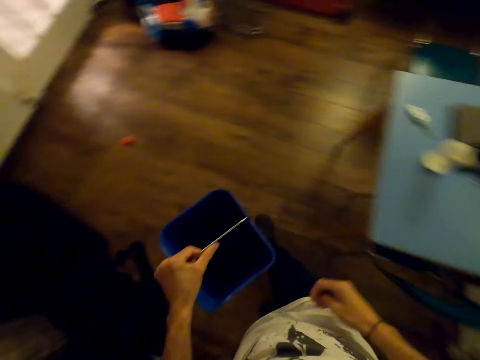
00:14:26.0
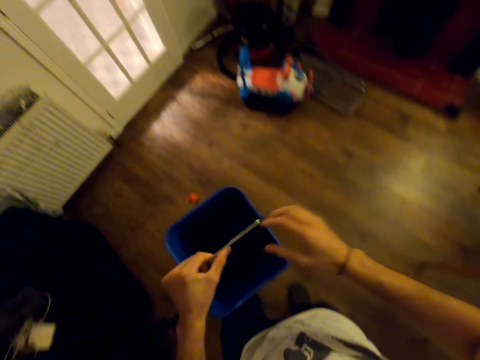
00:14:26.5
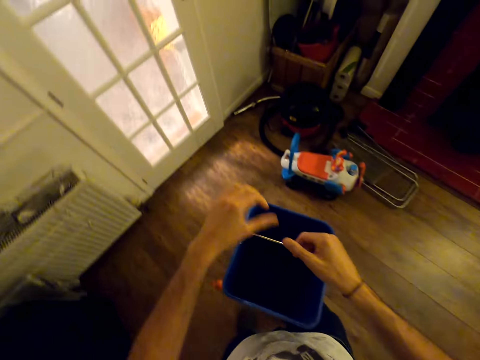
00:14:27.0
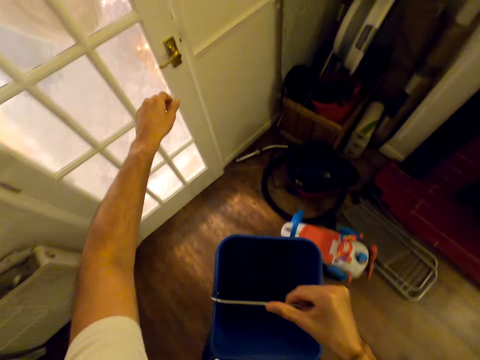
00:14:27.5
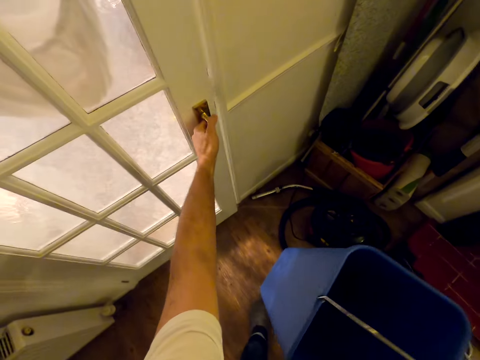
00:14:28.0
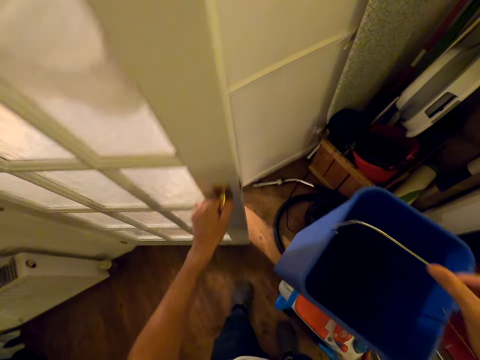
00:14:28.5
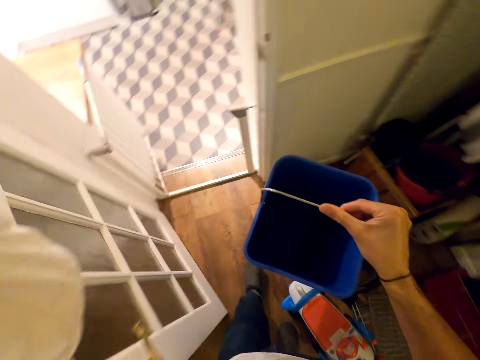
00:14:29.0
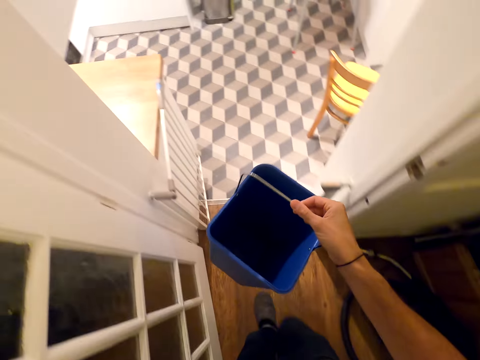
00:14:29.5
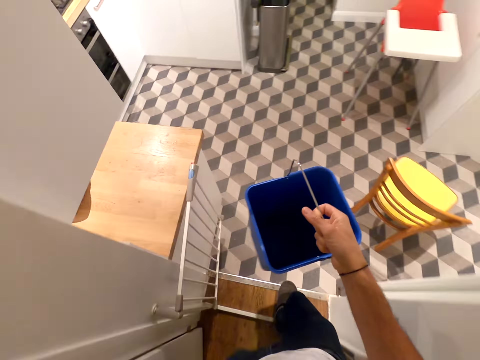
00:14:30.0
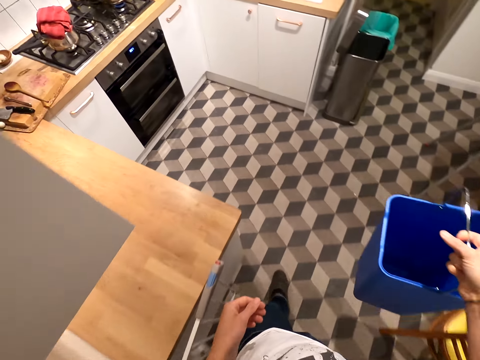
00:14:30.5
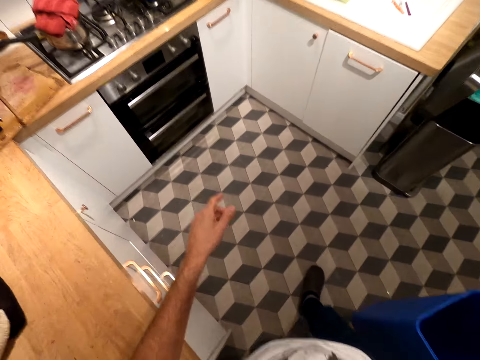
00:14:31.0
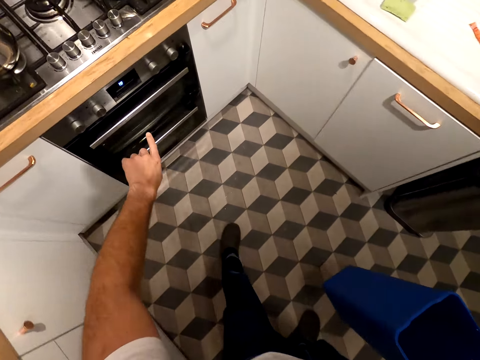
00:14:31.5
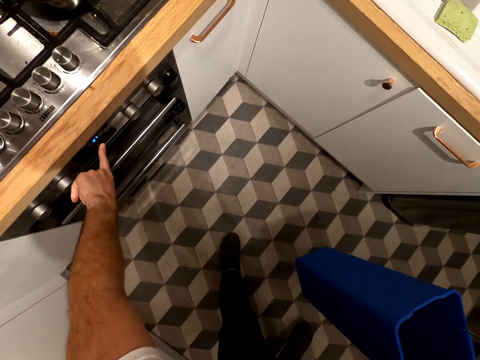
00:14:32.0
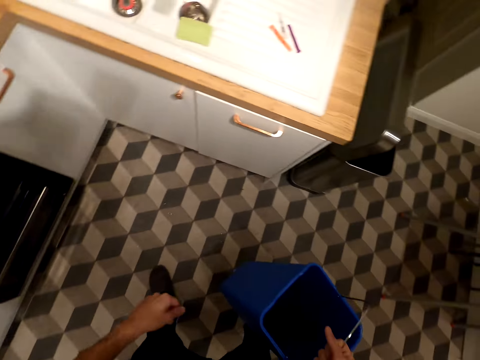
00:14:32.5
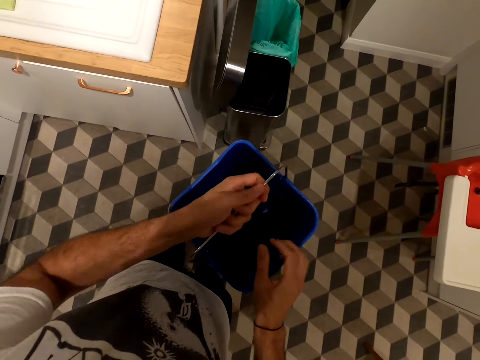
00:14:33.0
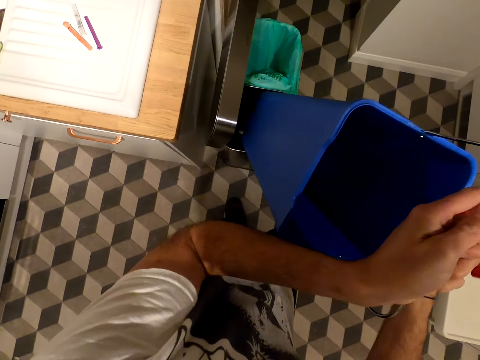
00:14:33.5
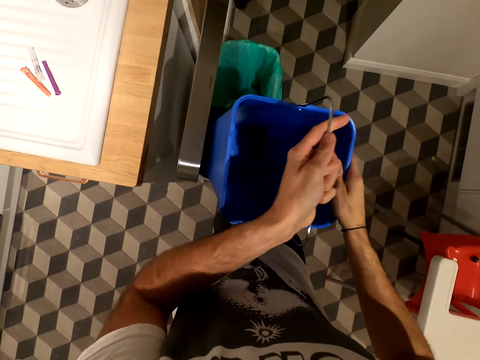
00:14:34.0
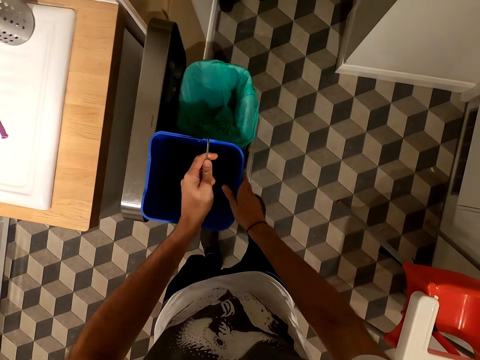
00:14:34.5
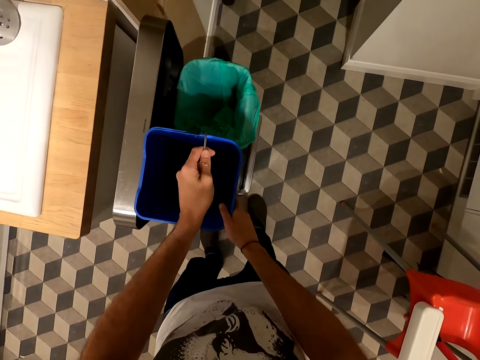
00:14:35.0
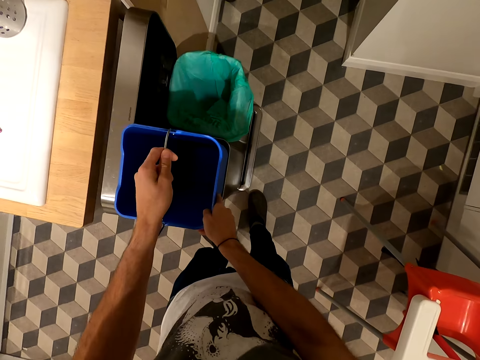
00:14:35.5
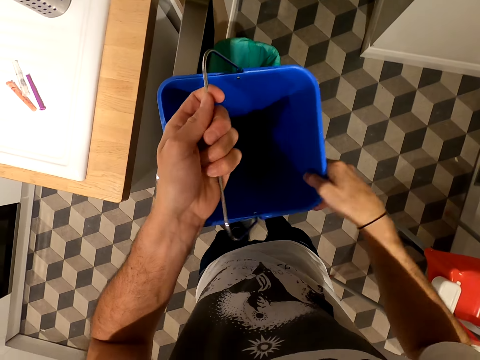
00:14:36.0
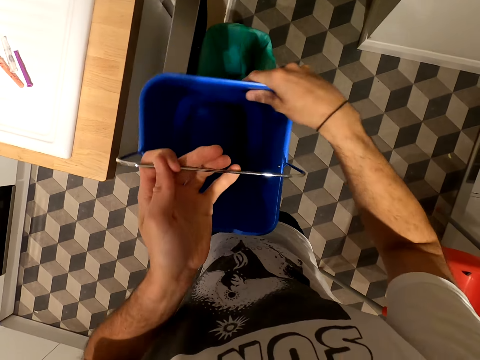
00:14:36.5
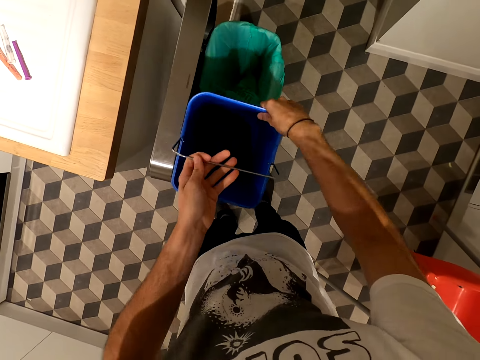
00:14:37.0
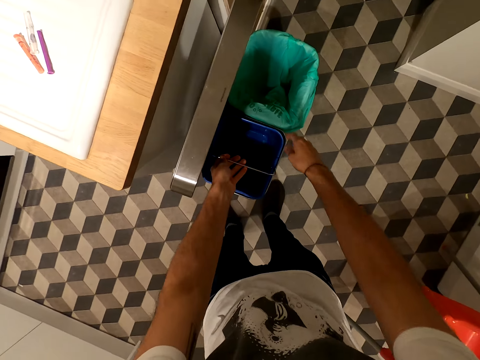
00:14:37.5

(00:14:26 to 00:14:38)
The camera wearer walks. They open the door. They walk. They touch the temperature bar. They walk. They put the bin container in the dustbin. They touch the dustbin.

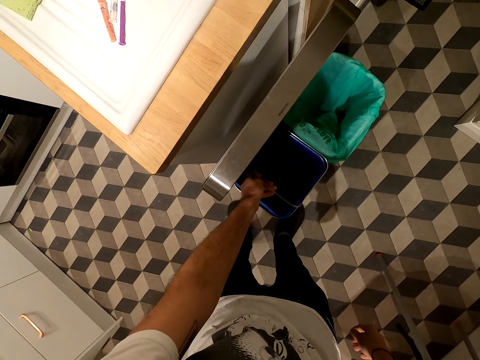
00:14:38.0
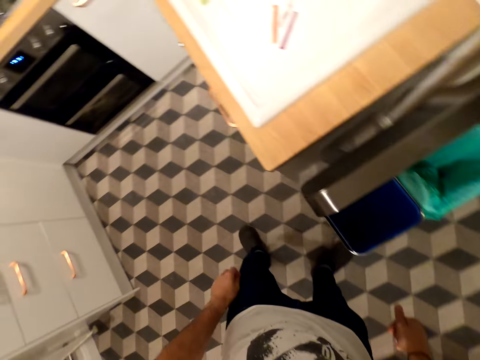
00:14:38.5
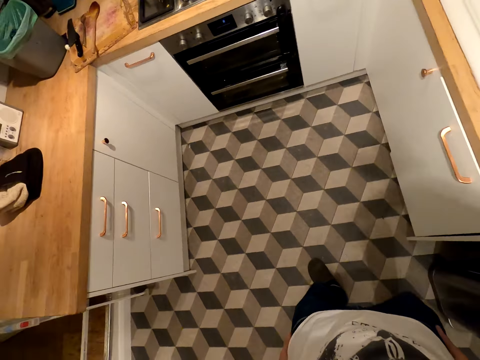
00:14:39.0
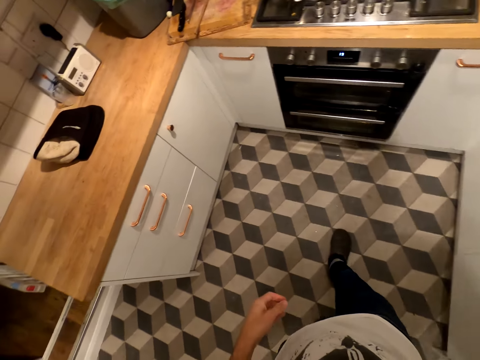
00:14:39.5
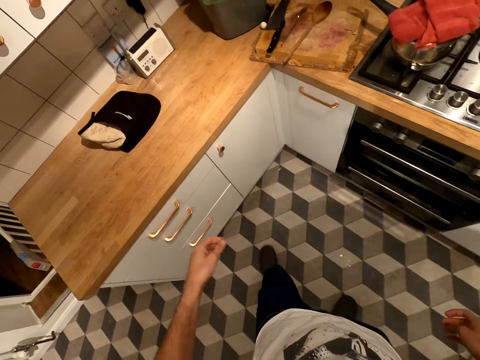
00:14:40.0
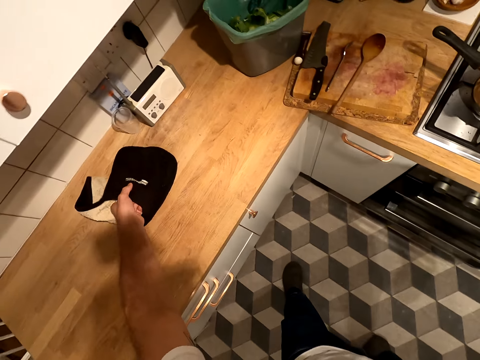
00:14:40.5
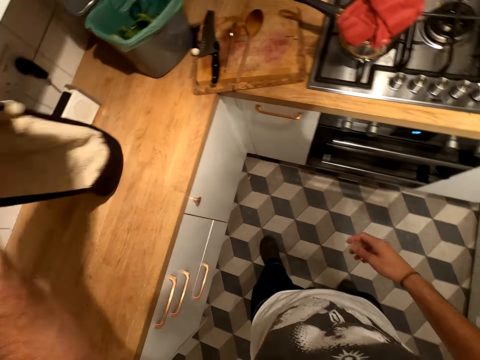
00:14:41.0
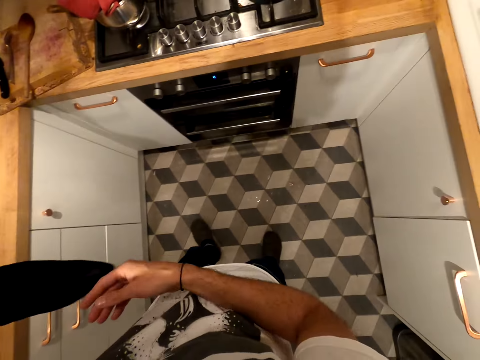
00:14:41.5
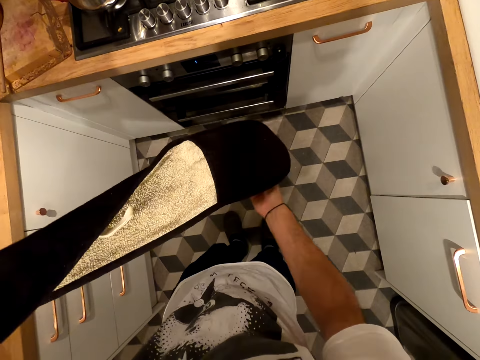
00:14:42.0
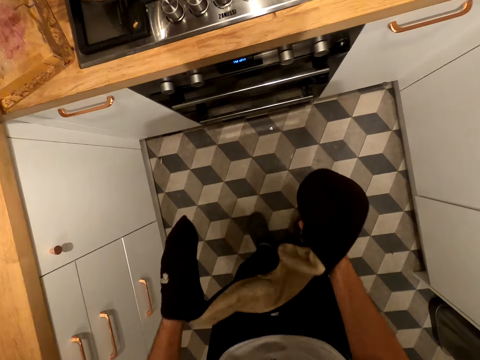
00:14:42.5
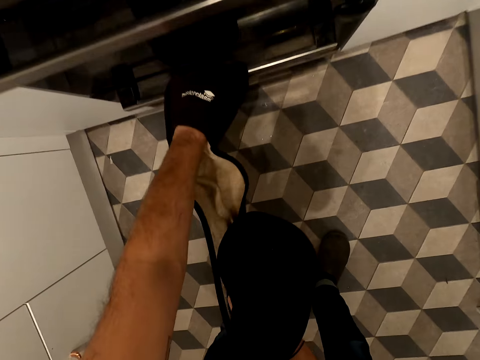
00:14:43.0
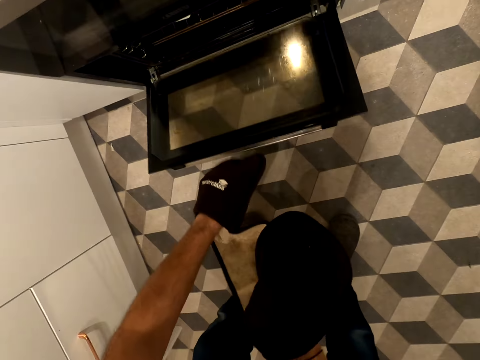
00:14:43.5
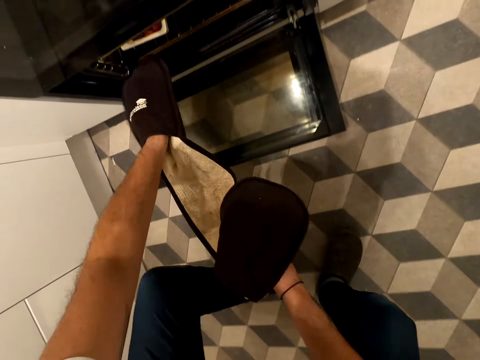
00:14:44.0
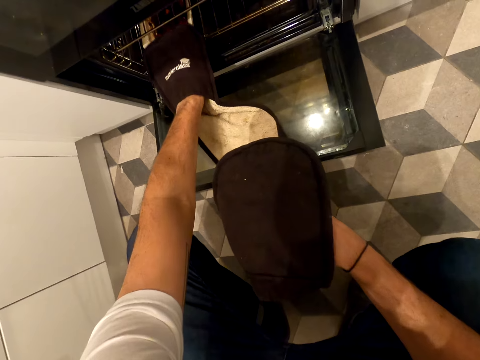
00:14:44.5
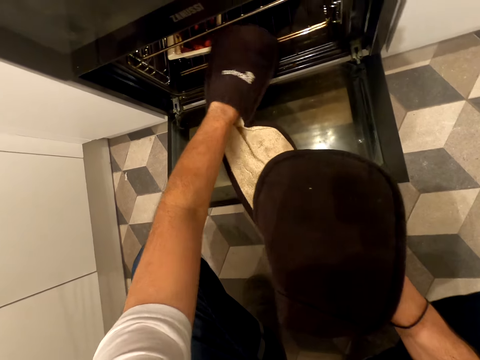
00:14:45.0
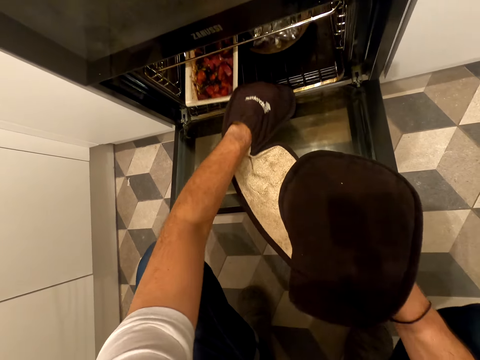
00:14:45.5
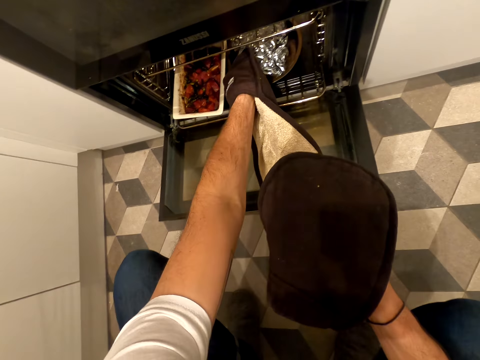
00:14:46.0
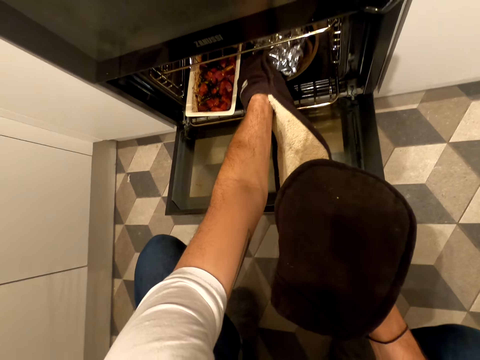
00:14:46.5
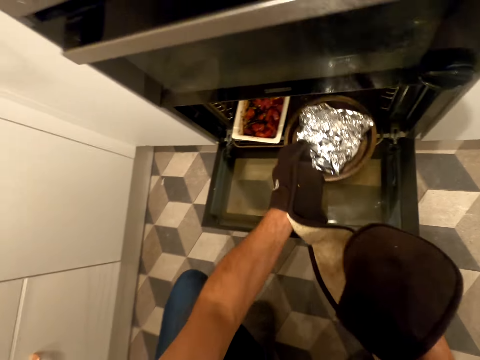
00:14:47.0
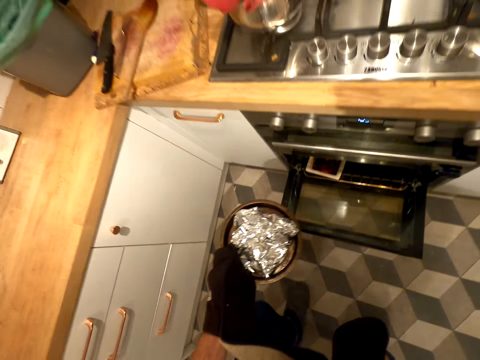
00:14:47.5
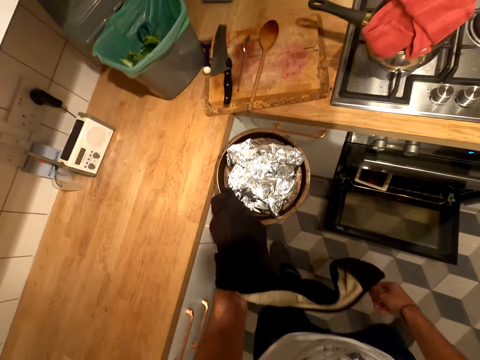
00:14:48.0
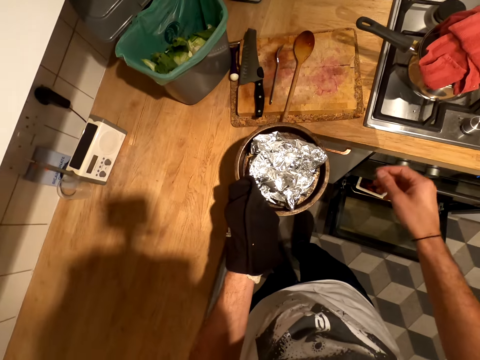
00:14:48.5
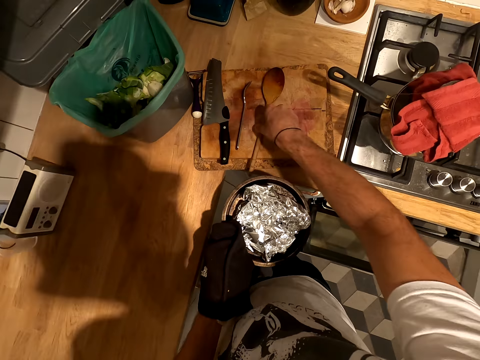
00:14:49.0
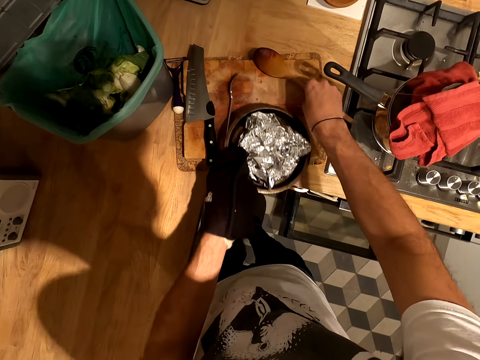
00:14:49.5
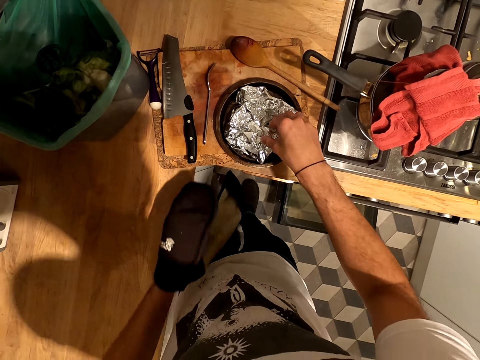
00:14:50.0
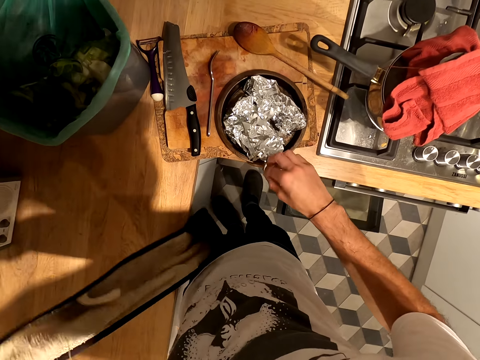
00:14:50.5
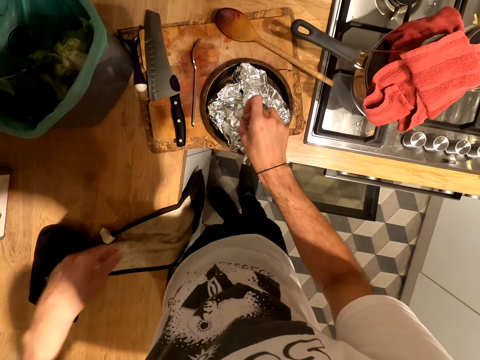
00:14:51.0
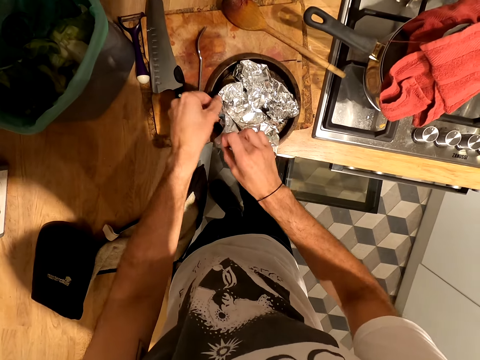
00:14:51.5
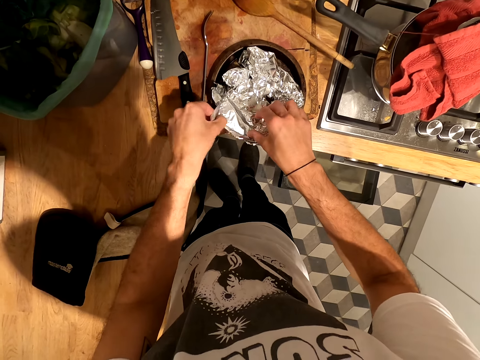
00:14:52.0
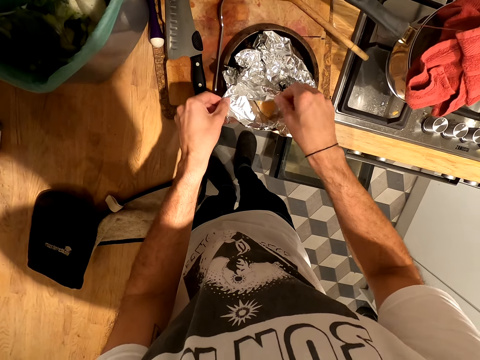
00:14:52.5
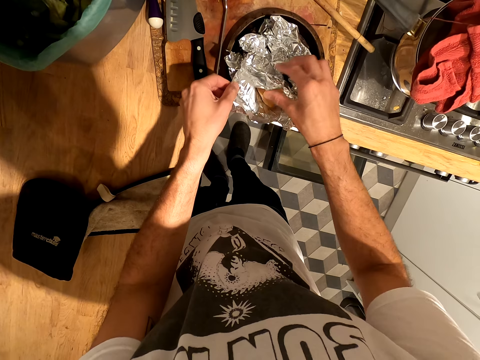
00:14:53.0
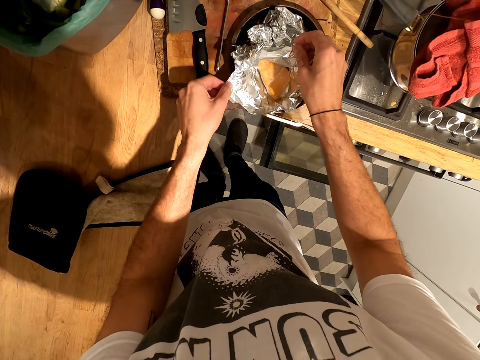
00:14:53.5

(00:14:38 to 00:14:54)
The camera wearer walks. They pick up something. They insert a hand in something. They open the fridge or microwave. They remove something from the microwave. They drag a wooden spoon. They put something on the chopping board. They unfold the foil. They drop something on the countertop. They unfold the foil. They touch something.
